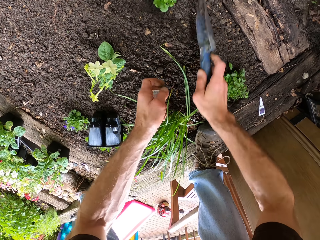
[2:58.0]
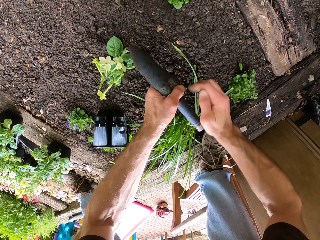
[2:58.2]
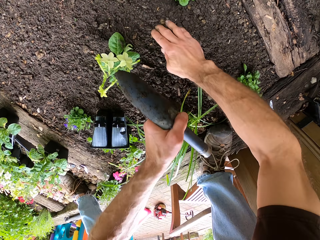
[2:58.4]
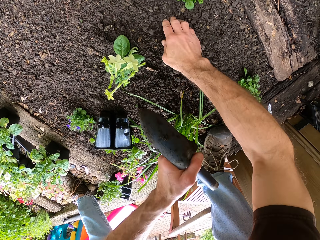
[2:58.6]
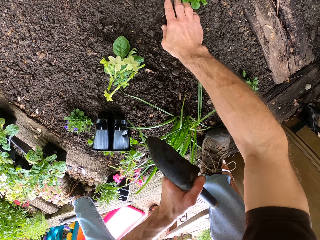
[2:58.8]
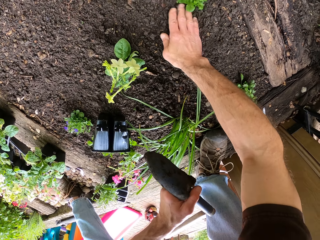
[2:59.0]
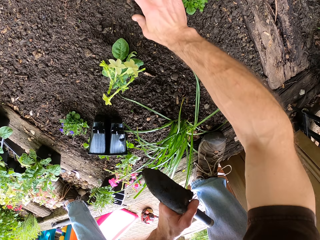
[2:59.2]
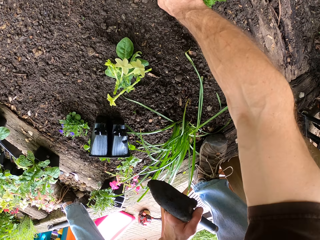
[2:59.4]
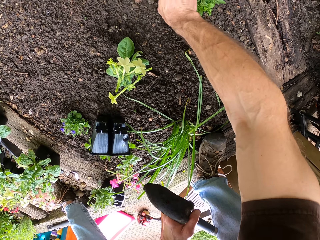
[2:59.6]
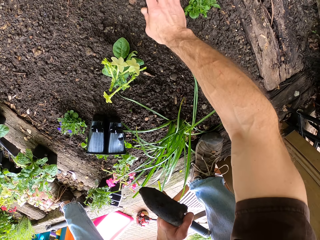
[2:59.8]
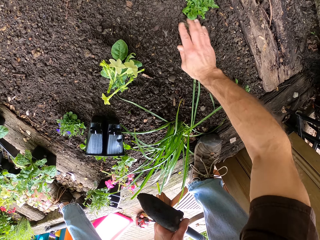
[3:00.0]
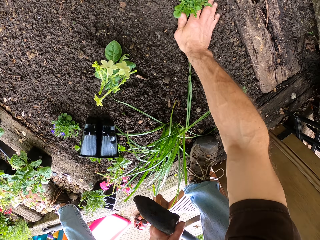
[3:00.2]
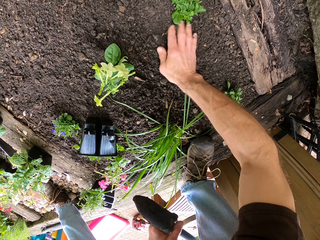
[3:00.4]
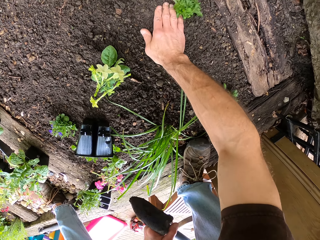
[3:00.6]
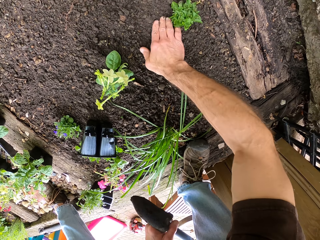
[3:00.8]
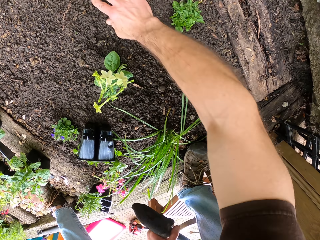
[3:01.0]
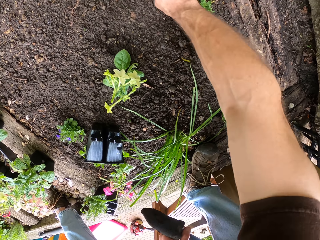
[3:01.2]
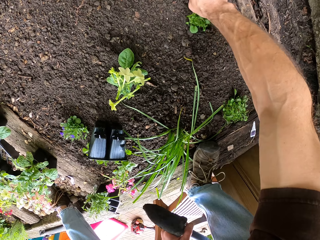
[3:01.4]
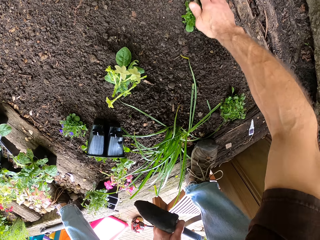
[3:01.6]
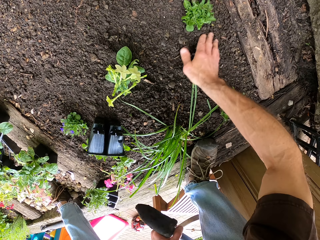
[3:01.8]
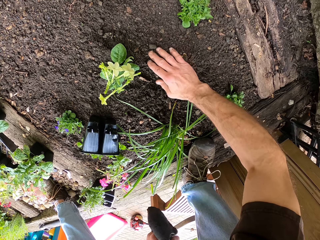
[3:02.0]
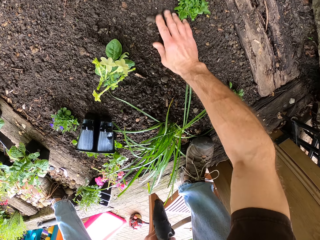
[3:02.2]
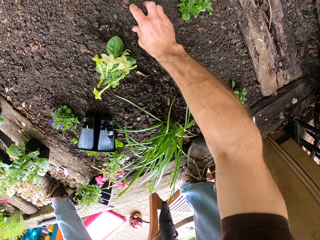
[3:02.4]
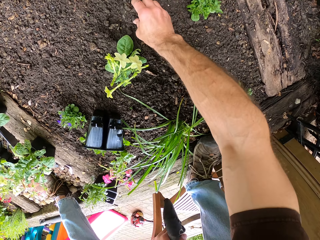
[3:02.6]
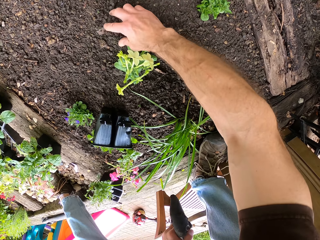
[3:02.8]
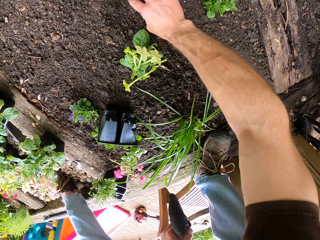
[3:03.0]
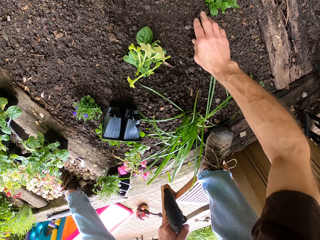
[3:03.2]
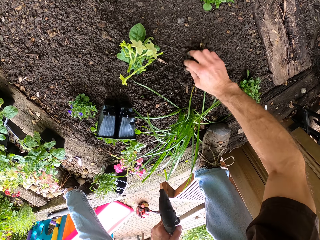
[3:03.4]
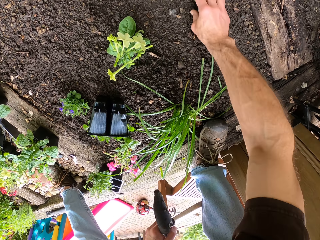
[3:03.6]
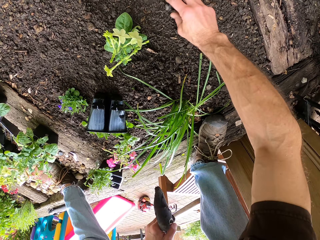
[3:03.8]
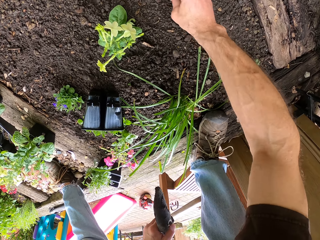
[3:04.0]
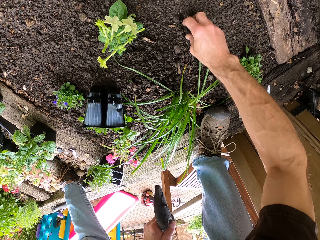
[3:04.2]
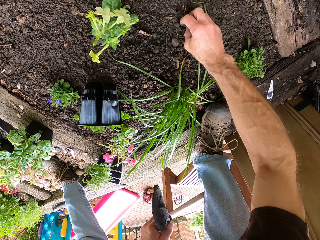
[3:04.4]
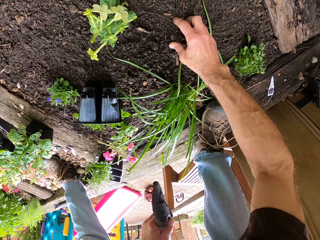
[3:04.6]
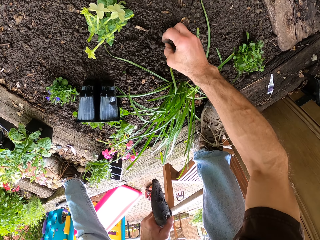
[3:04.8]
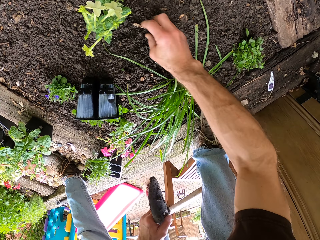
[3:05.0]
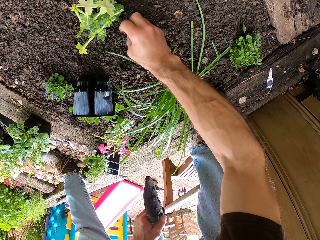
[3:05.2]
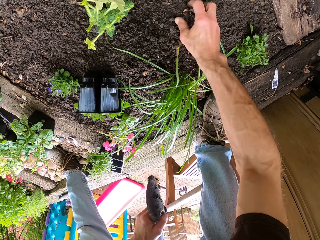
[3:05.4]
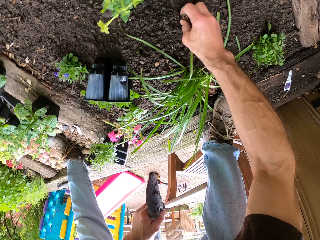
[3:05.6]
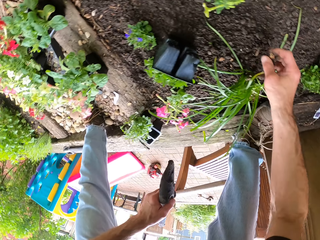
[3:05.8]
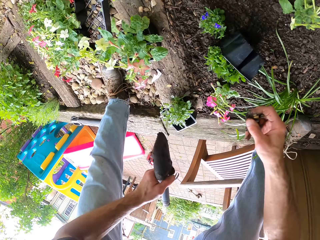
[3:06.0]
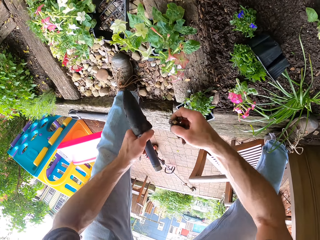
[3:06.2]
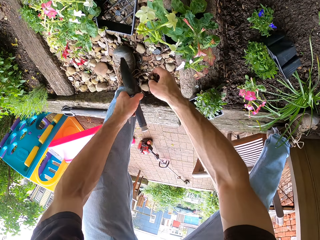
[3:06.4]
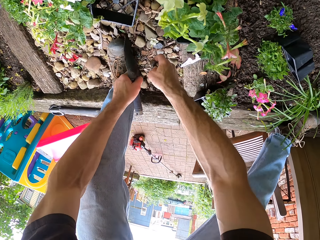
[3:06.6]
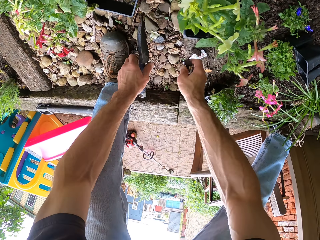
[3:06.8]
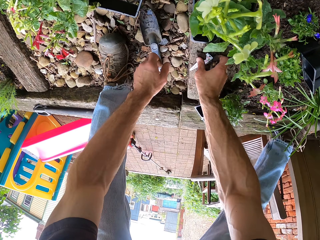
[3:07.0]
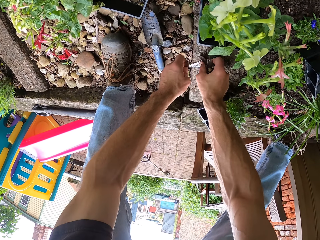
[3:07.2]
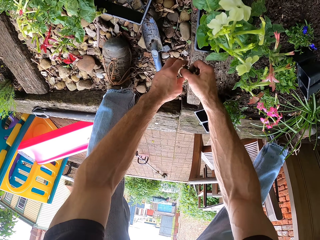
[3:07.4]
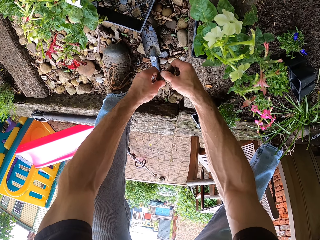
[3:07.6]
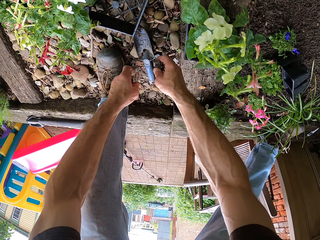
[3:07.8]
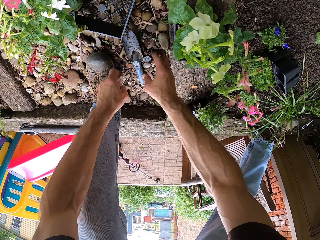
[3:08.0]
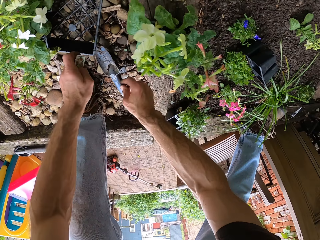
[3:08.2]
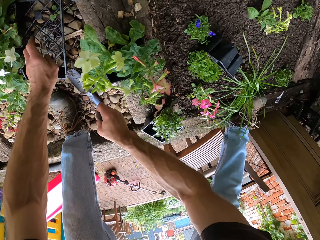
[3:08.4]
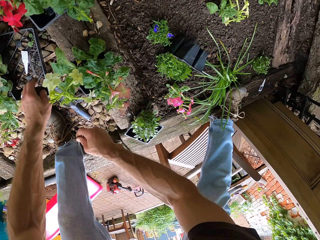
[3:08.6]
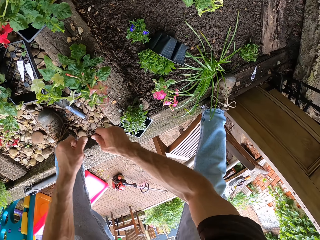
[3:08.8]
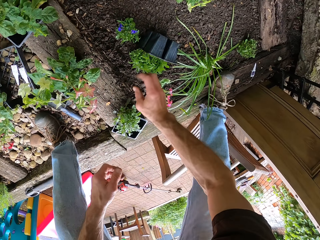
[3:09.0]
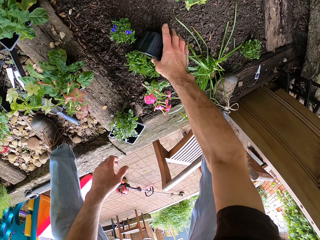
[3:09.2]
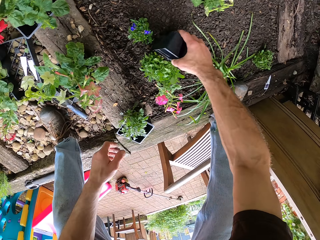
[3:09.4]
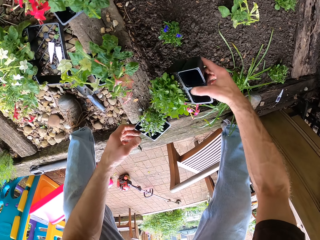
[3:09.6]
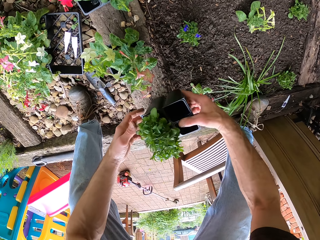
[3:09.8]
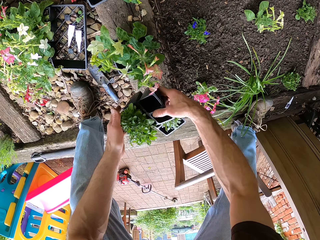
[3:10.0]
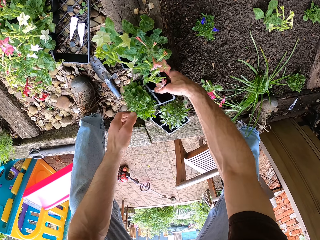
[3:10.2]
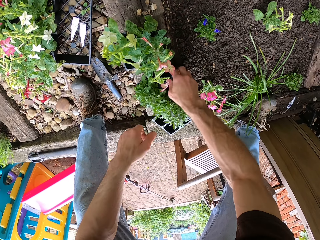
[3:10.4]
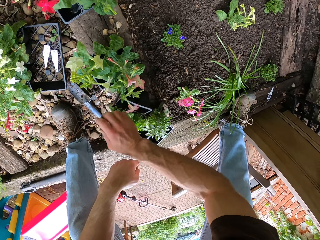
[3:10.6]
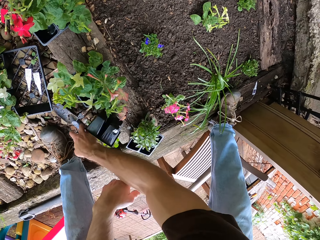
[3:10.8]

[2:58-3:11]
The camera wearer covers the flower with the soil. They collect something. They put the trowel on the ground. They pick another flower from the ground. They drop something. They put the flower down.

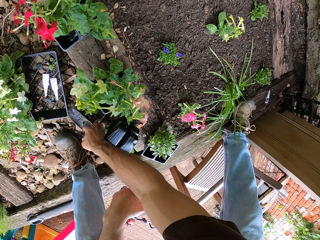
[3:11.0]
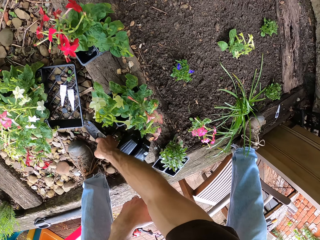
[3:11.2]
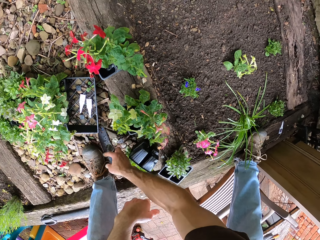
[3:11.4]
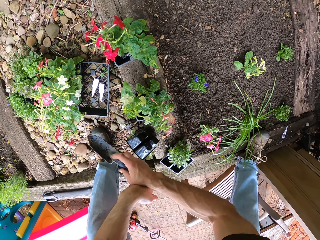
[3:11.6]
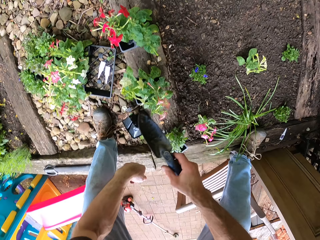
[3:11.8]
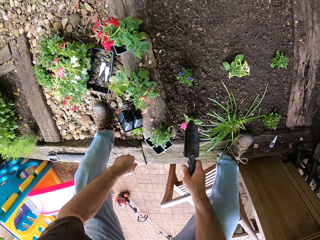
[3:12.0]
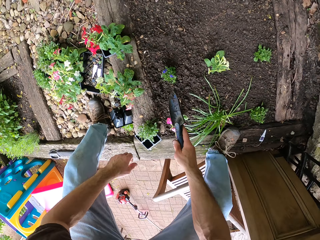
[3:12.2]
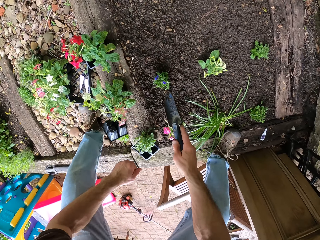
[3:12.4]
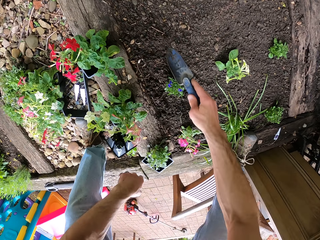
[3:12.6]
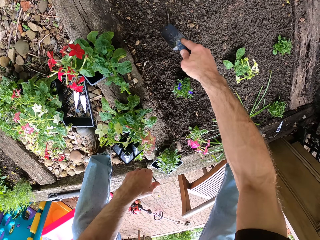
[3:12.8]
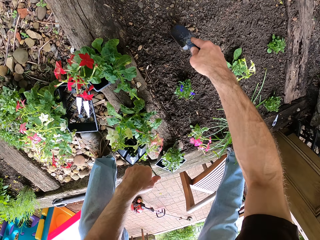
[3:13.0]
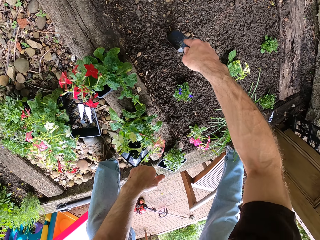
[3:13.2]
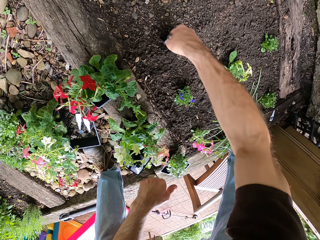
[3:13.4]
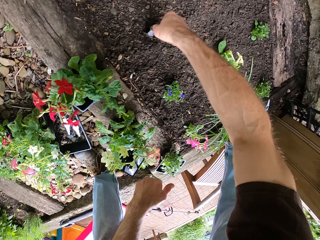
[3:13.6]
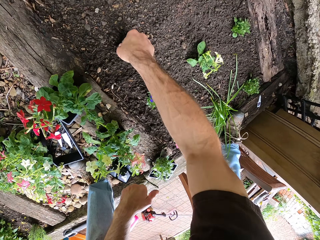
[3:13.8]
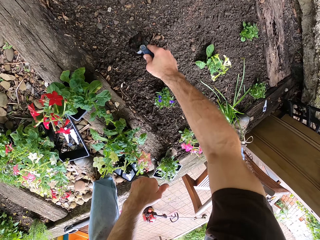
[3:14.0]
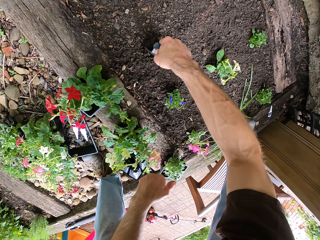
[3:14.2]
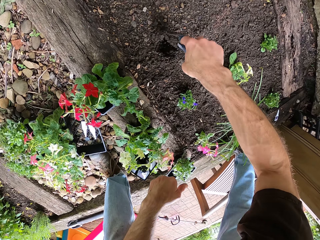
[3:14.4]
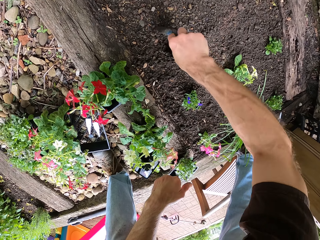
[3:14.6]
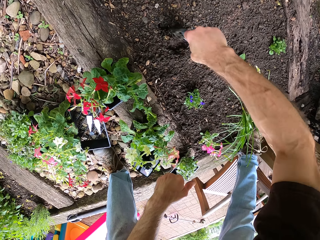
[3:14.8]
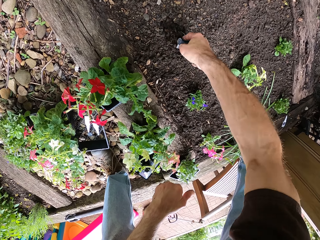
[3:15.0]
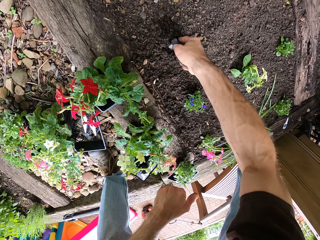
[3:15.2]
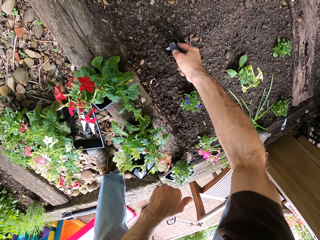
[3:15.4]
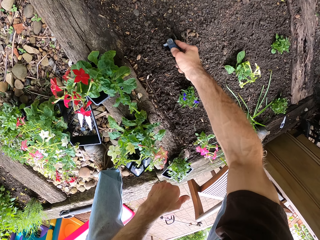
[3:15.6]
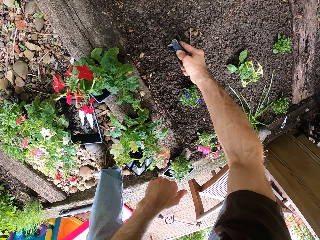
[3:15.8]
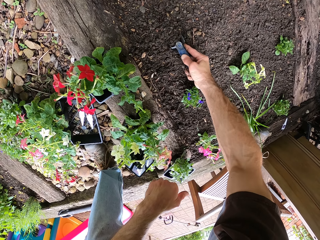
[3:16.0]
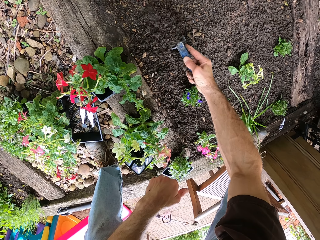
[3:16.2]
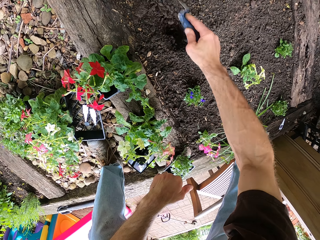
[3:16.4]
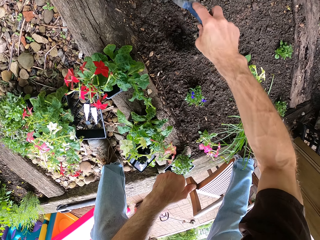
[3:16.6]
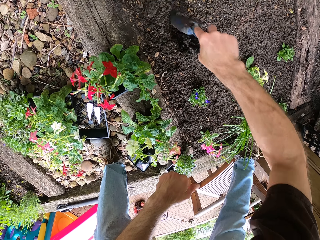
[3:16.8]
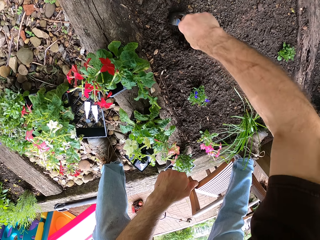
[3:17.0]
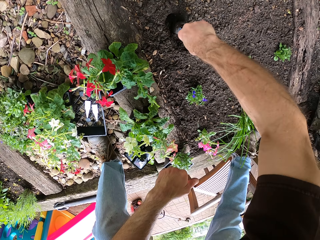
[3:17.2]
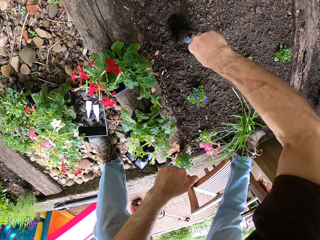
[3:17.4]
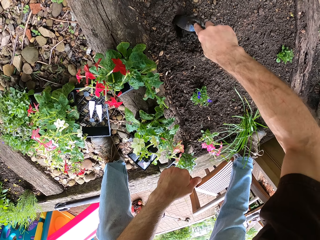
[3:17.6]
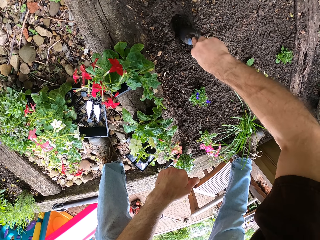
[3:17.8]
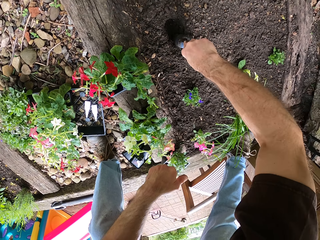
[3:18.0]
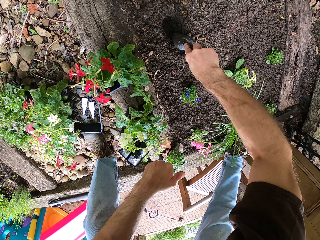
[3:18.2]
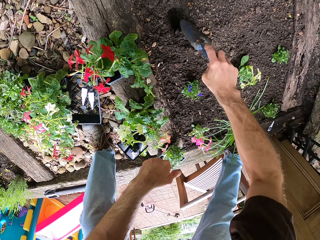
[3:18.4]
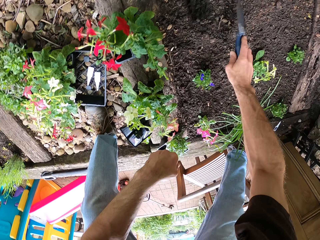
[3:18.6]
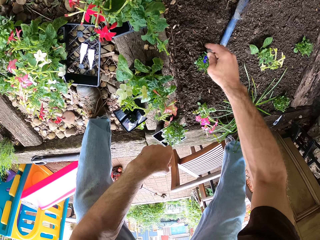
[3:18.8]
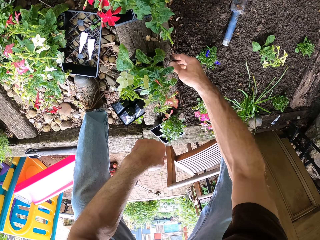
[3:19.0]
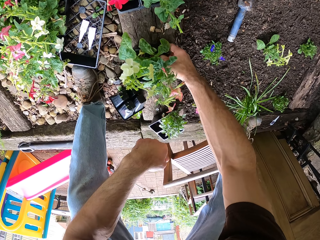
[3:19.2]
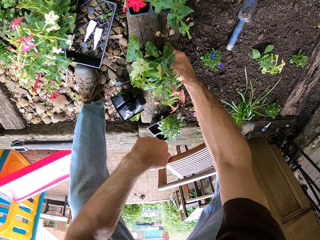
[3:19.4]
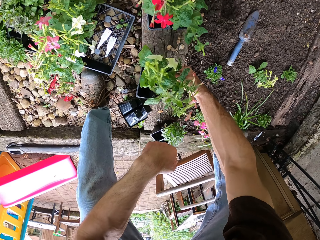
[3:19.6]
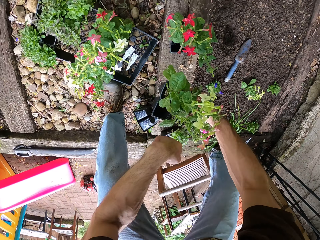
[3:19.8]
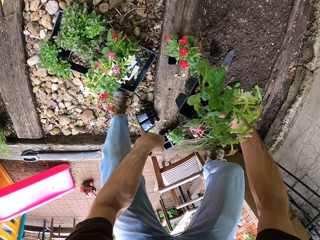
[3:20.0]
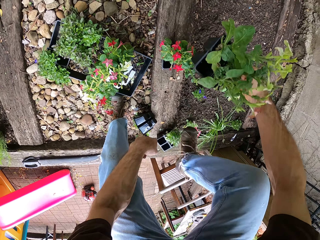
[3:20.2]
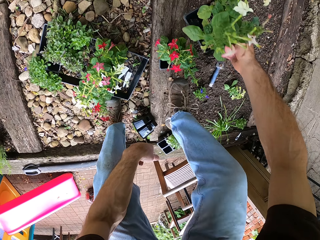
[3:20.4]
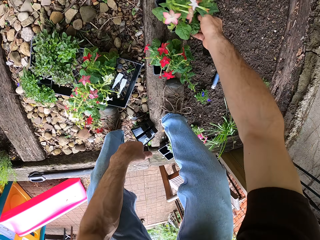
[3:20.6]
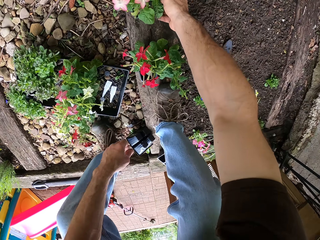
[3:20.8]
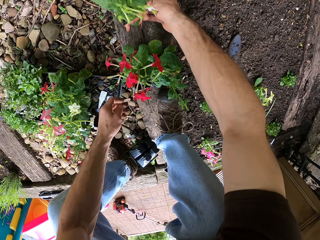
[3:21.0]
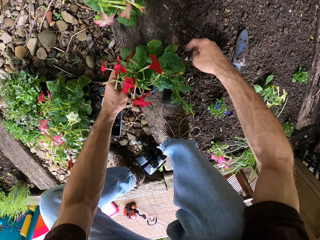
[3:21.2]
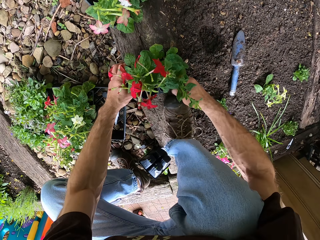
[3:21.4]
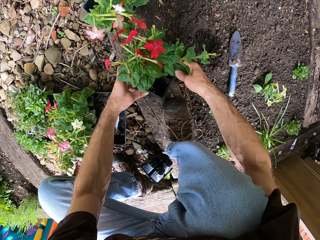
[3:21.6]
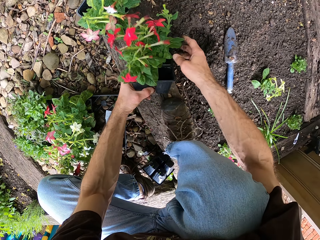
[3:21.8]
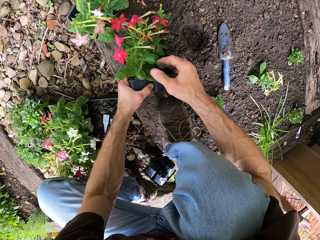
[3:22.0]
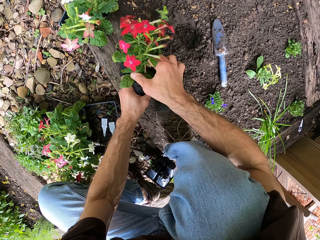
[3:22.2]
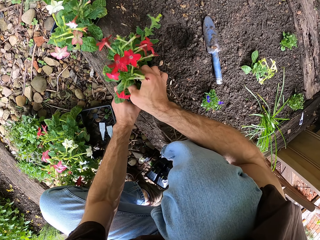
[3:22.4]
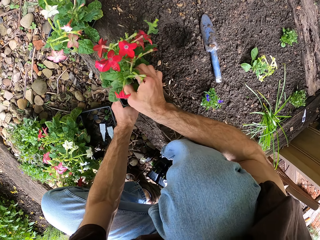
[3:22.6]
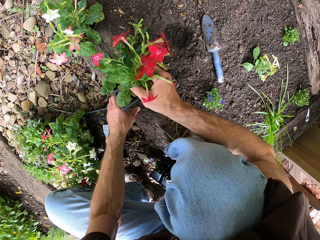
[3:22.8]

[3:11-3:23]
The camera wearer picks the trowel from the ground. They dig the soil with the trowel. They put the trowel on the ground. They lift the flower from the ground. They put the flower aside. They remove the flower from the bedding.
